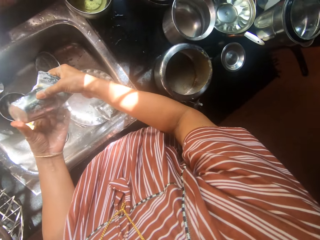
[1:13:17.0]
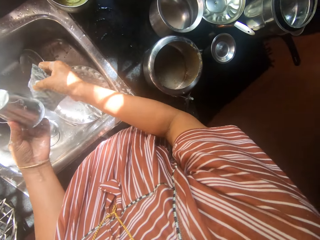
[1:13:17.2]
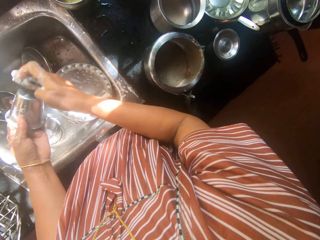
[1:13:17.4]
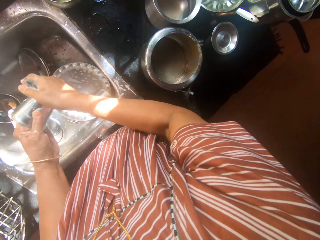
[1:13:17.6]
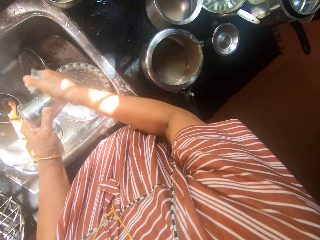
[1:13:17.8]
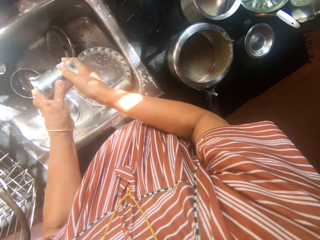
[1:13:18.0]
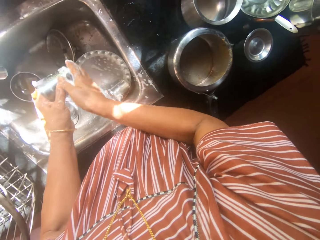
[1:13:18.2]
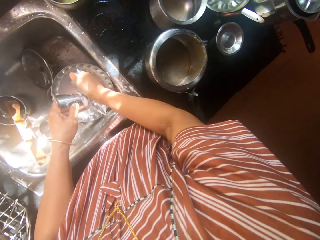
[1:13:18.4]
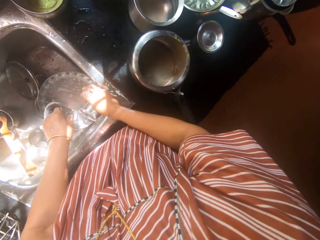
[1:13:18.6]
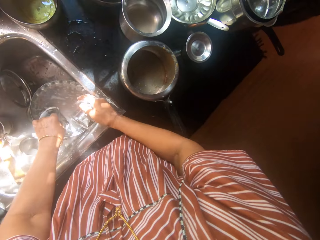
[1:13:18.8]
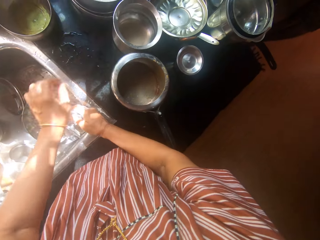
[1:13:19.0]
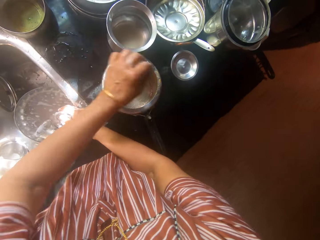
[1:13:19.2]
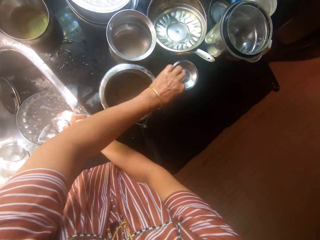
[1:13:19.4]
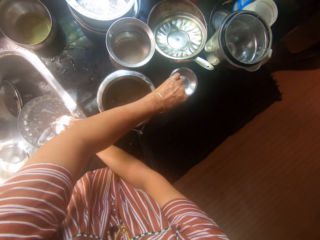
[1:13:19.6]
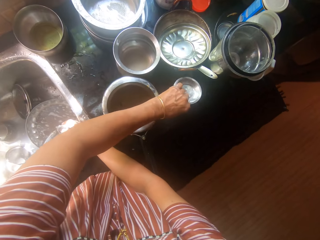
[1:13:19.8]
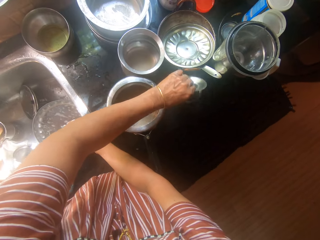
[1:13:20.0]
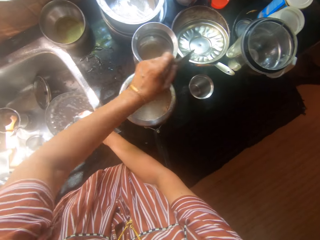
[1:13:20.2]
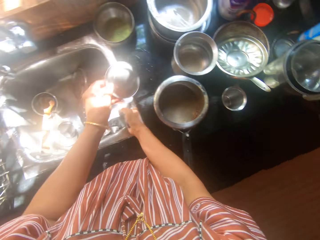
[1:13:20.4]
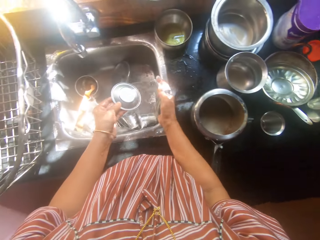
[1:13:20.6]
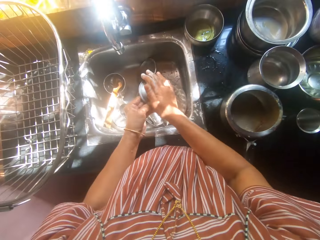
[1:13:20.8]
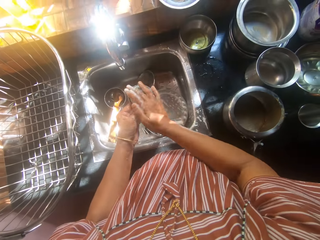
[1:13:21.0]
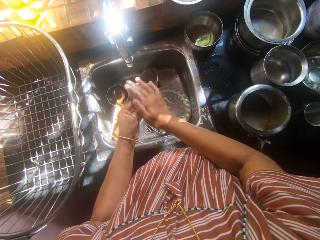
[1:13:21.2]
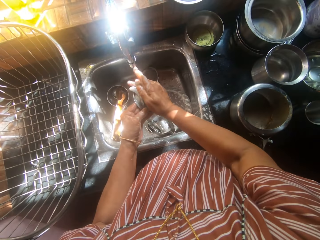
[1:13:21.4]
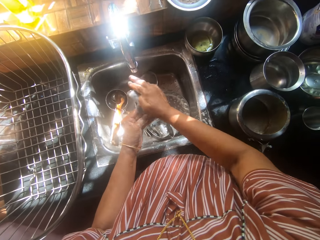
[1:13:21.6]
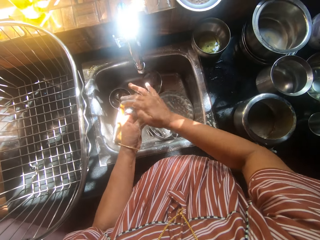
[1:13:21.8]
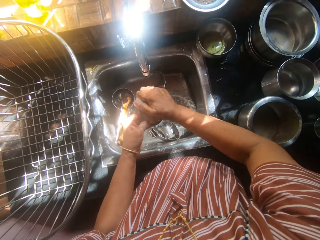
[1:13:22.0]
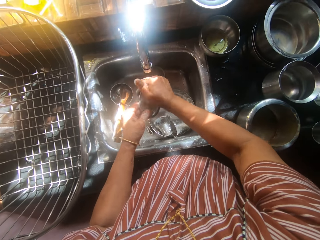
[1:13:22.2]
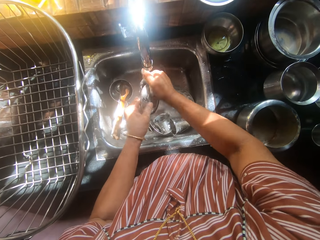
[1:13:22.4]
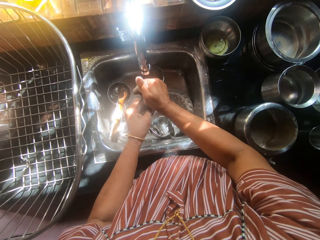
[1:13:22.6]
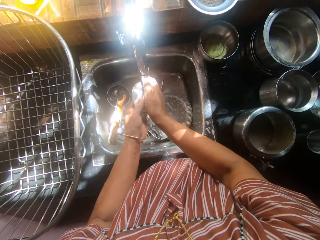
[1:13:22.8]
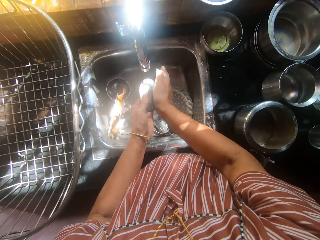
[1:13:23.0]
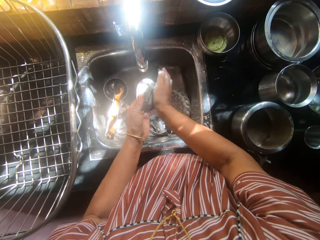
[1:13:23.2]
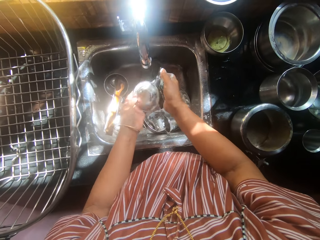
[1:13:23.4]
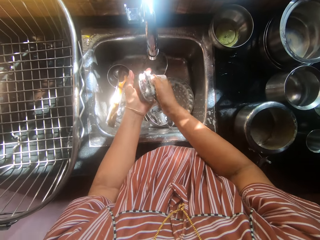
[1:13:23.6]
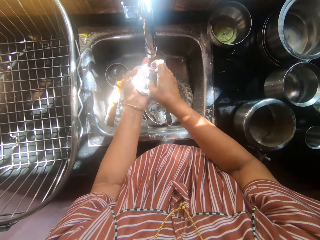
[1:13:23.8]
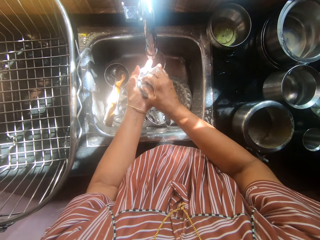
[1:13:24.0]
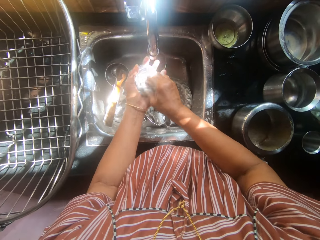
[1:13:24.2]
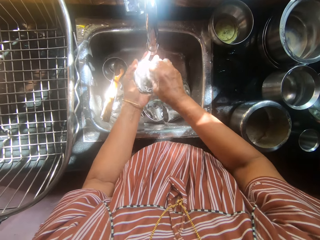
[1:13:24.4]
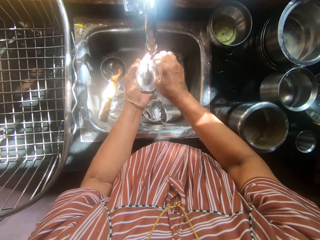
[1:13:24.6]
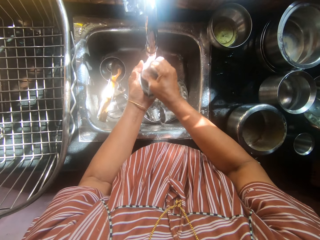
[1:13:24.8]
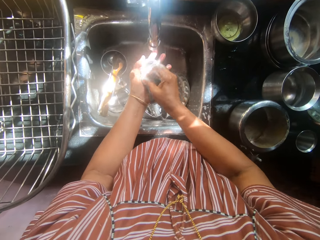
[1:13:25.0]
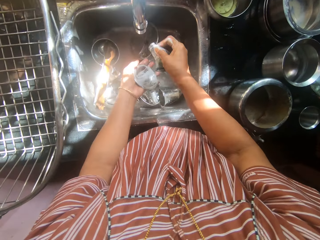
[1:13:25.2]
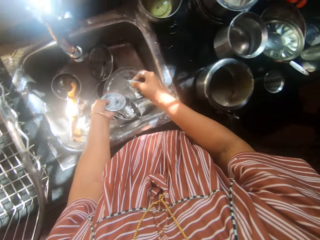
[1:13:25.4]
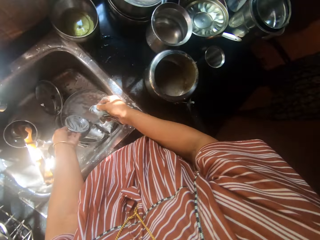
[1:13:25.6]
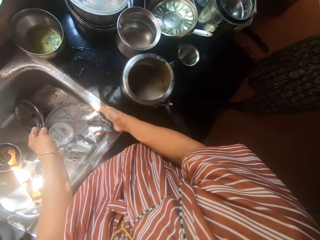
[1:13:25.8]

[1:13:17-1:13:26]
The camera wearer drops the seventh cup into the sink with her left hand. She picks up the fourth cup from the kitchen worktop with her left hand. She picks up a plate. She washes the fourth cup with the sponge. She washes the plate.

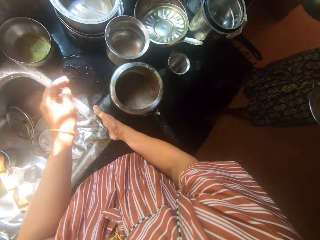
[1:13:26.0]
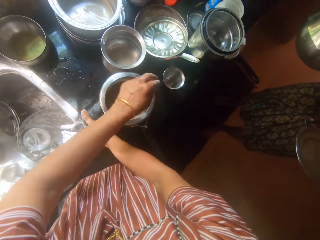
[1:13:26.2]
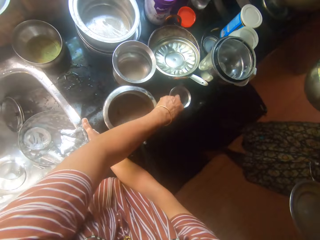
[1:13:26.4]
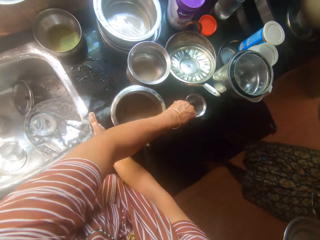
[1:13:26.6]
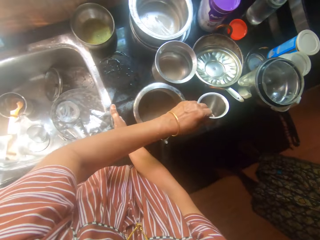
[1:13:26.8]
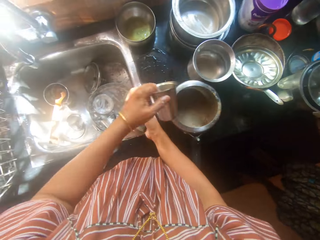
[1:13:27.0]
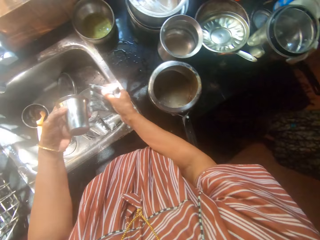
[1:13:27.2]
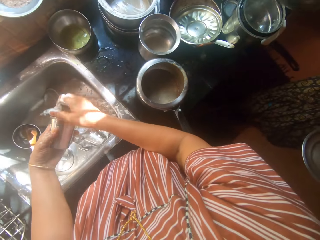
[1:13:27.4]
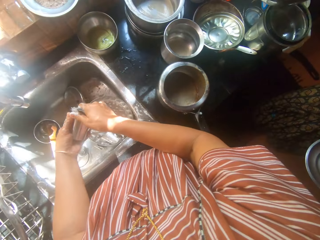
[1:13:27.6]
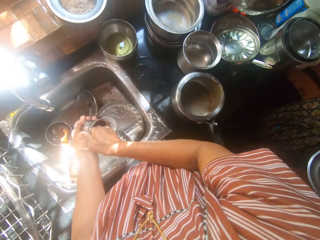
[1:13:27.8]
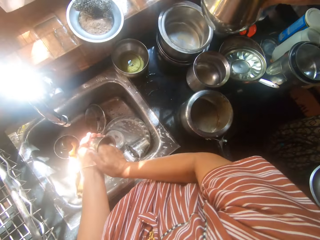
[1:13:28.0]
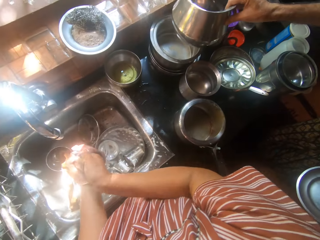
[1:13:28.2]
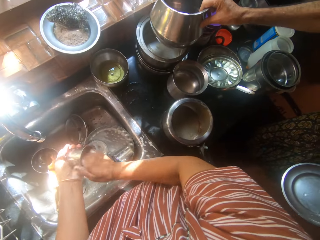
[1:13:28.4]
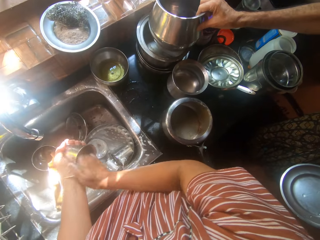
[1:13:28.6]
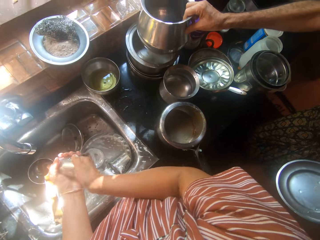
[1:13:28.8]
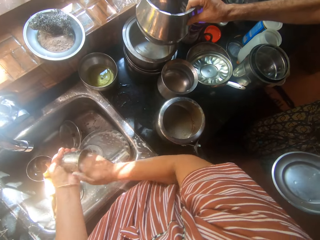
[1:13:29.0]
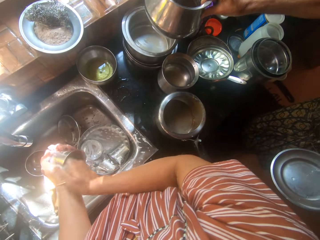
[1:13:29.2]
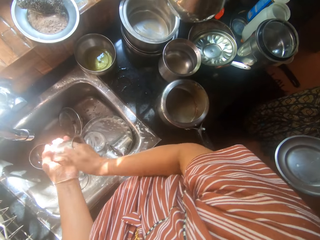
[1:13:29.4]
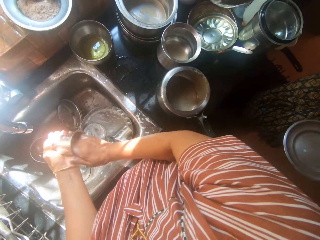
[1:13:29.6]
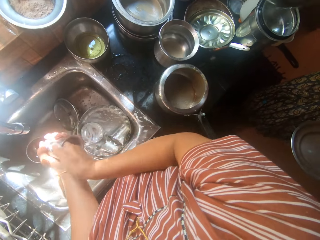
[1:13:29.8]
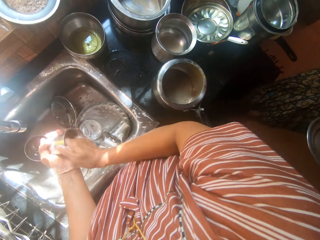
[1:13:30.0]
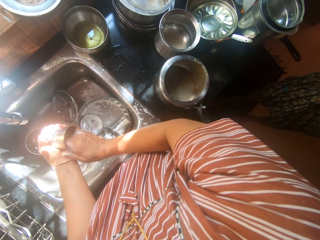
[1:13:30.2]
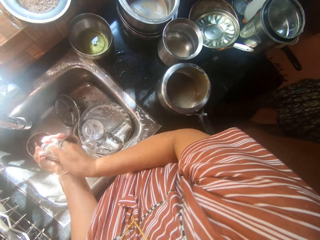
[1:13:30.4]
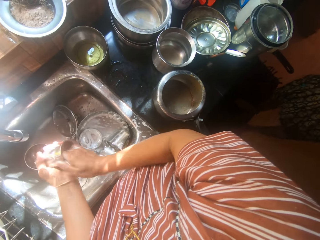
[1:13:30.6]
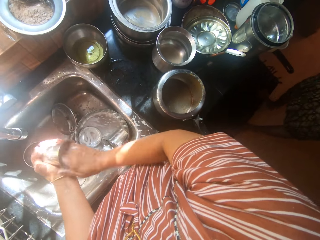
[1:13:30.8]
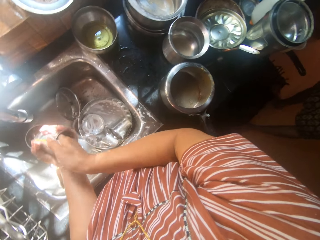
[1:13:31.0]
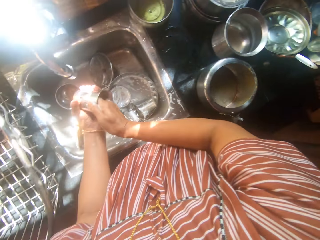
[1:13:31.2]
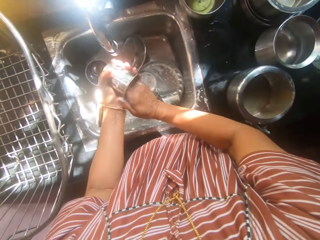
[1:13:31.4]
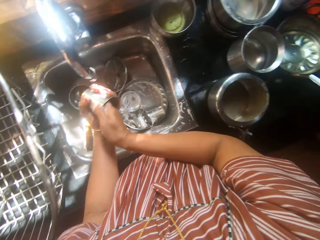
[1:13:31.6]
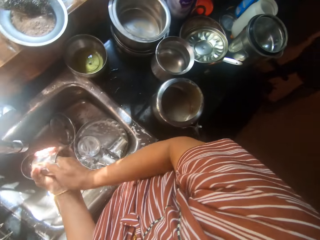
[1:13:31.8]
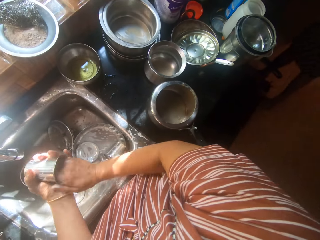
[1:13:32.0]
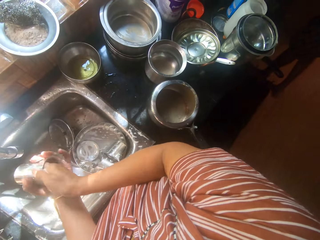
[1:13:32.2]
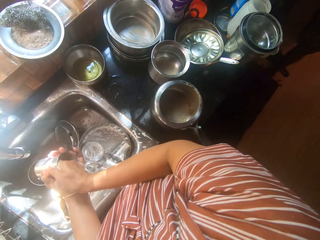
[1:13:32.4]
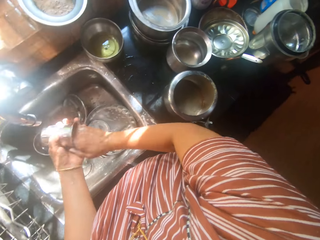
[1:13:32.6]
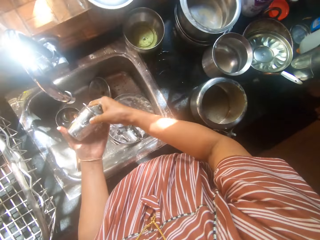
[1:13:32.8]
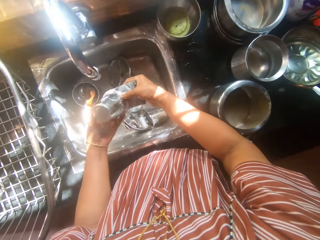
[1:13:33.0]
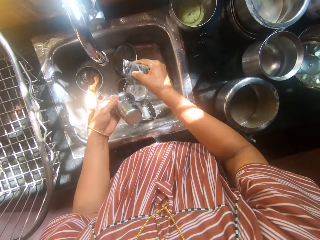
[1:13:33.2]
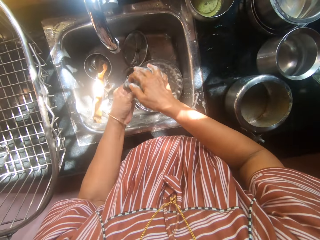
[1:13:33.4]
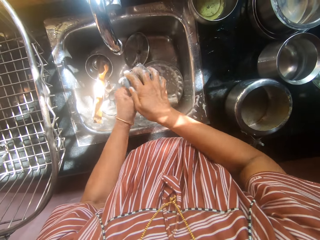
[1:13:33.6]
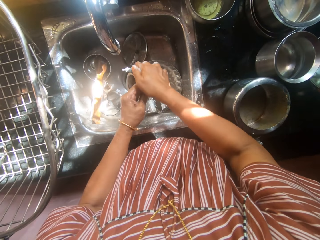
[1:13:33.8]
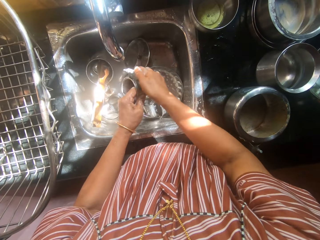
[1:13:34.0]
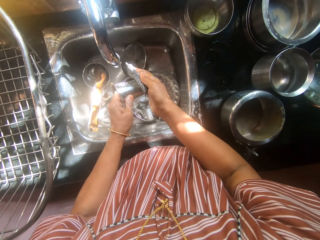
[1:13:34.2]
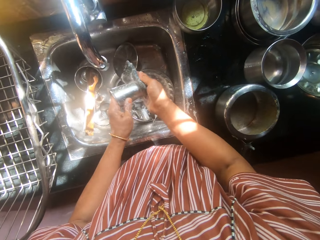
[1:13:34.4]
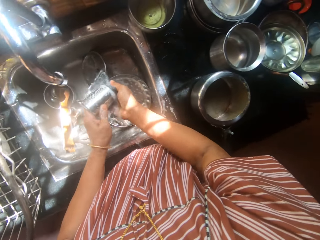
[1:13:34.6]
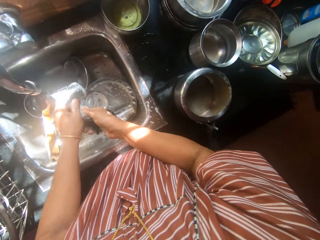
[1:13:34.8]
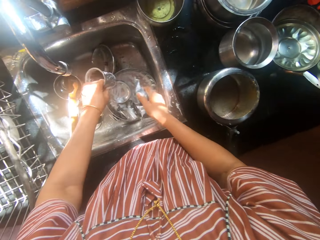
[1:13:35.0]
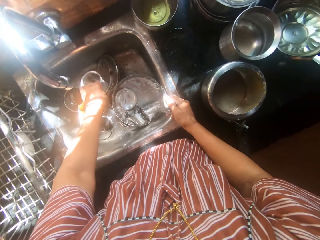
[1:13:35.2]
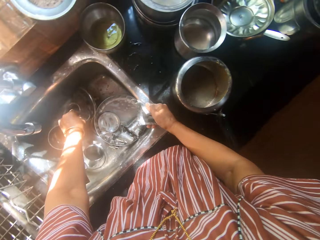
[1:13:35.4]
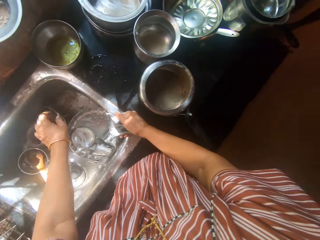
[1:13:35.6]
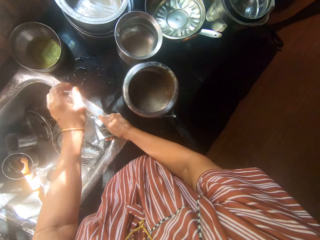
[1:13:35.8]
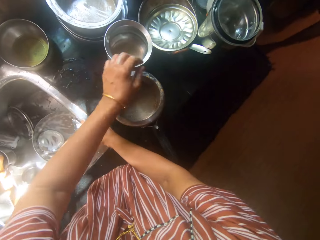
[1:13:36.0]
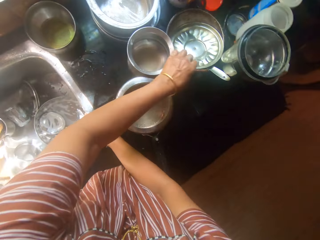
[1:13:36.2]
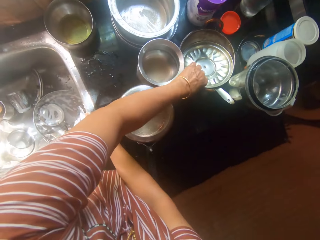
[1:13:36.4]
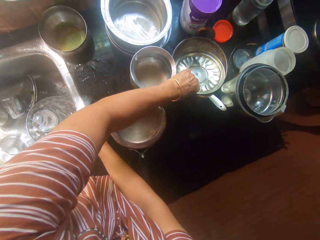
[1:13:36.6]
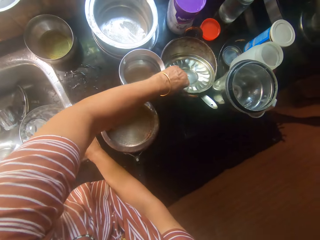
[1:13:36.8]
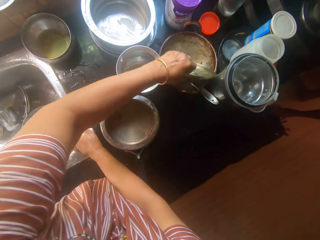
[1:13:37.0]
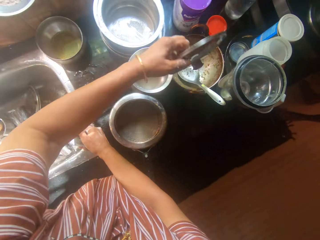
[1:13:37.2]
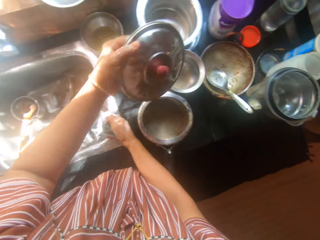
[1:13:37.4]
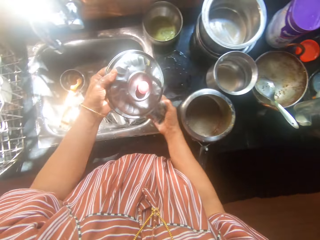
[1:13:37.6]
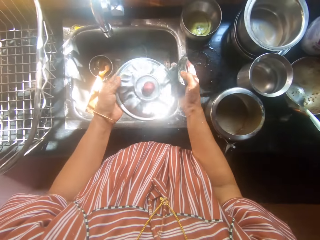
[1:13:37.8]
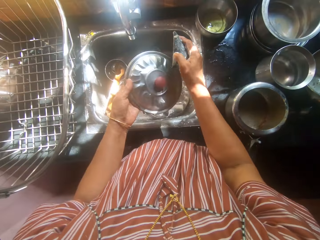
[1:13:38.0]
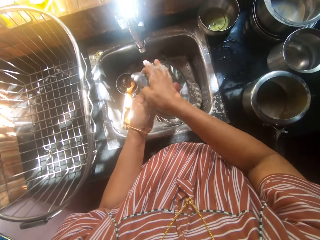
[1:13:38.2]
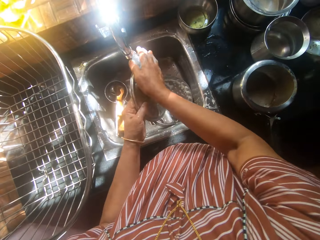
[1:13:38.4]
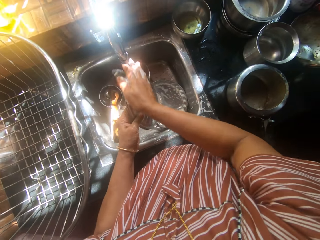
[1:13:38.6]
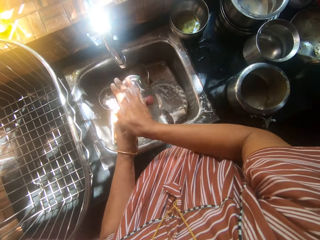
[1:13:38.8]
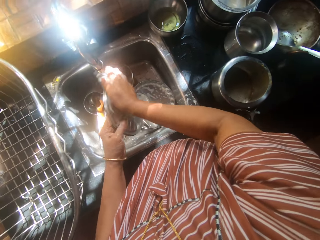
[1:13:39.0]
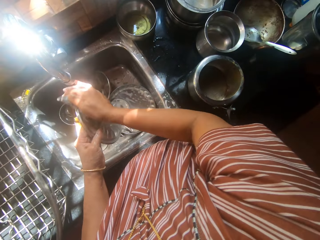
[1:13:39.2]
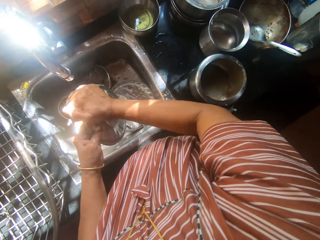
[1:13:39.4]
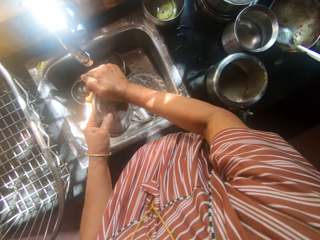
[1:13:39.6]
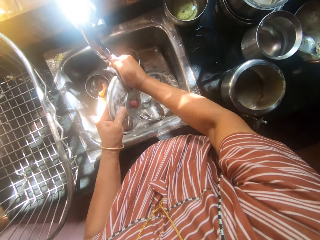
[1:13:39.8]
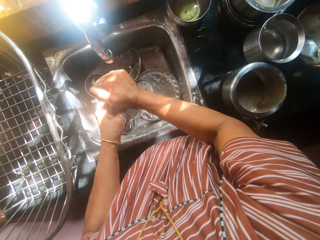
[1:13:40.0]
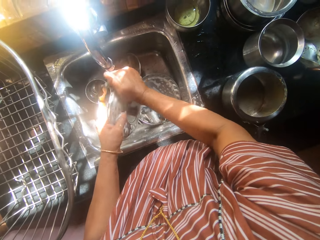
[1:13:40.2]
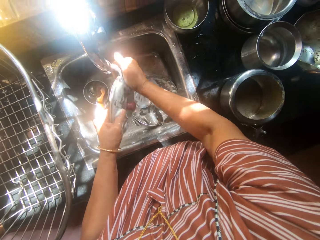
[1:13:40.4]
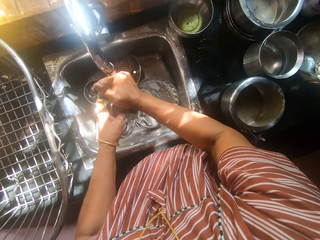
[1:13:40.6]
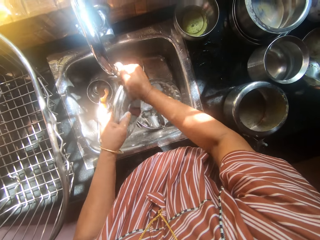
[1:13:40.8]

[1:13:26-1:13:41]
The camera wearer puts the plate down. She drops the fourth cup into the sink with her left hand. The man approaches the sink. The camera wearer picks the third cup from the kitchen worktop with her left hand. She washes the third cup with the sponge. The man attempts to place another pot on the kitchen worktop with his right hand. The camera wearer interacts with the man. She converses with the man. The man withdraws the pot with his right hand. The man exits the kitchen. The camera wearer washes the cup. She converses with the man. She washes the cup. She drops the third cup into the sink with her left hand. She picks a pan's cover, with her left hand, from the kitchen worktop. She washes the pan's cover with the sponge.
